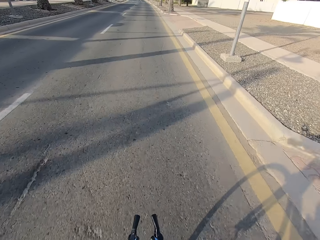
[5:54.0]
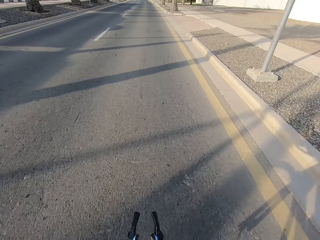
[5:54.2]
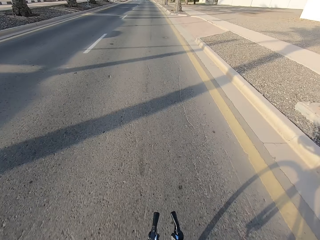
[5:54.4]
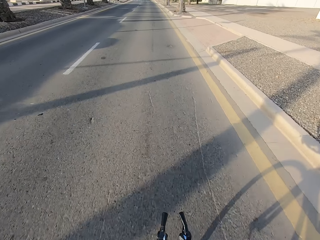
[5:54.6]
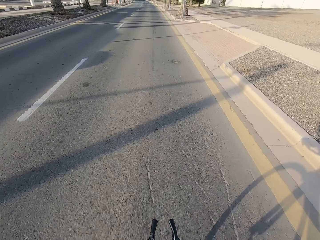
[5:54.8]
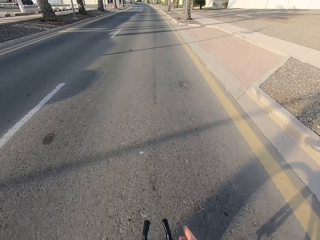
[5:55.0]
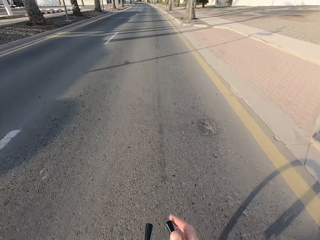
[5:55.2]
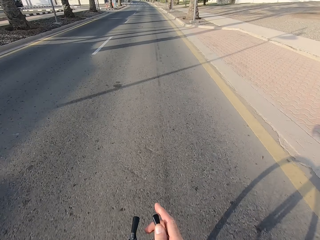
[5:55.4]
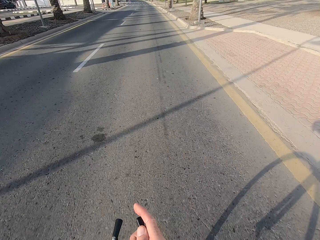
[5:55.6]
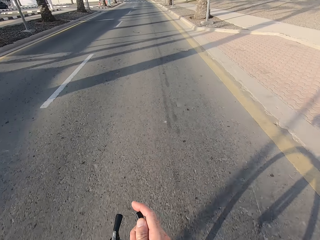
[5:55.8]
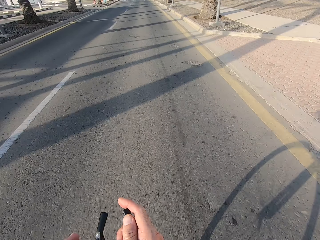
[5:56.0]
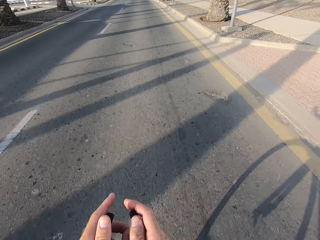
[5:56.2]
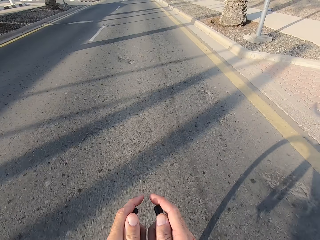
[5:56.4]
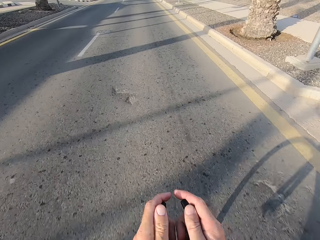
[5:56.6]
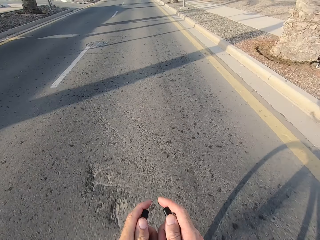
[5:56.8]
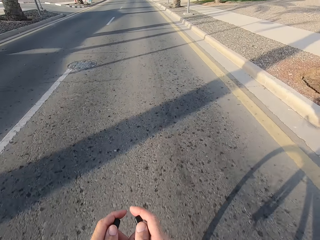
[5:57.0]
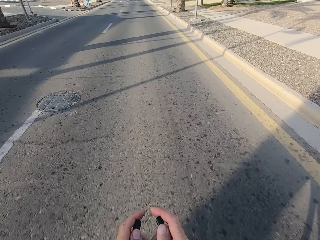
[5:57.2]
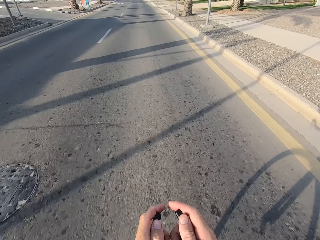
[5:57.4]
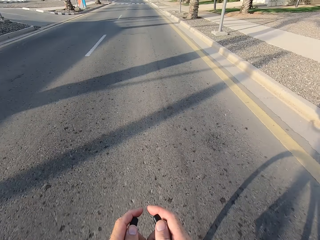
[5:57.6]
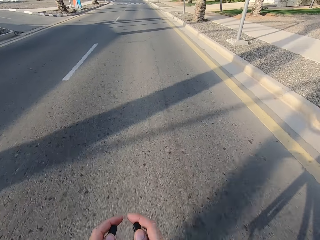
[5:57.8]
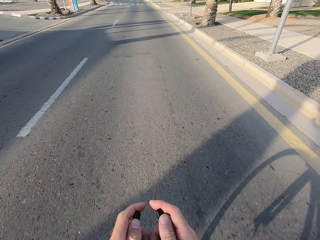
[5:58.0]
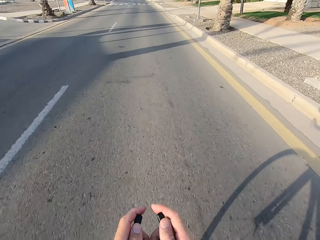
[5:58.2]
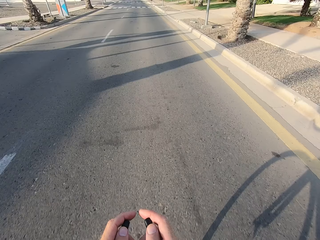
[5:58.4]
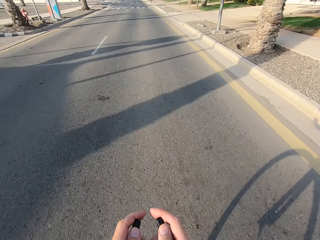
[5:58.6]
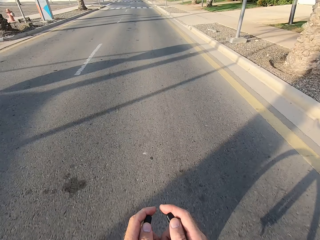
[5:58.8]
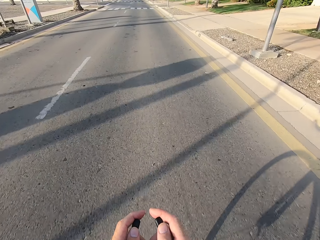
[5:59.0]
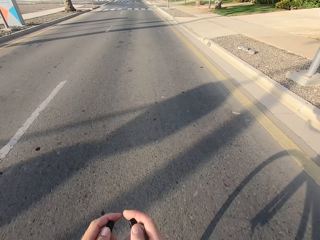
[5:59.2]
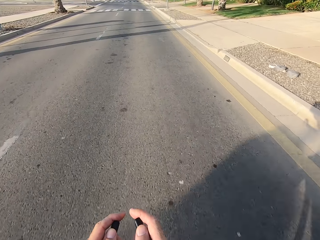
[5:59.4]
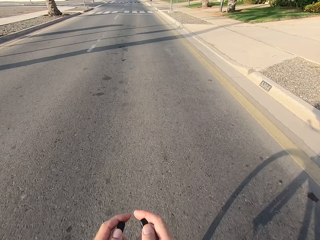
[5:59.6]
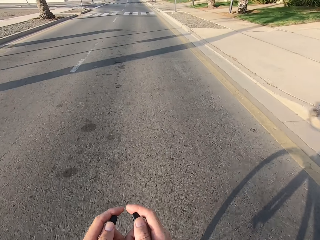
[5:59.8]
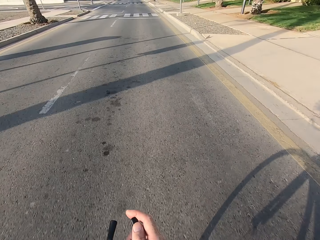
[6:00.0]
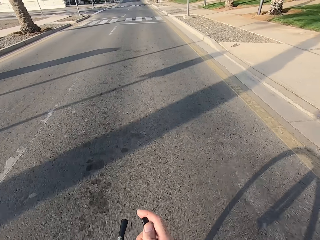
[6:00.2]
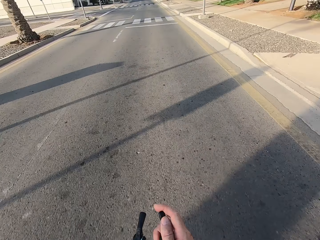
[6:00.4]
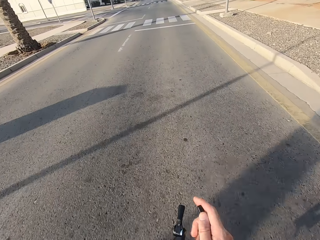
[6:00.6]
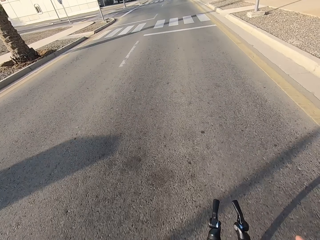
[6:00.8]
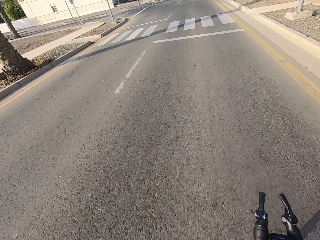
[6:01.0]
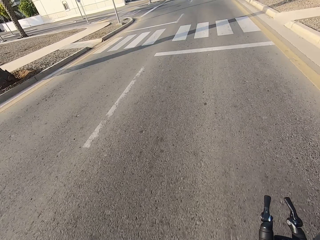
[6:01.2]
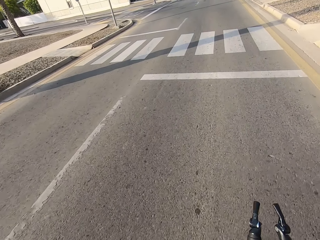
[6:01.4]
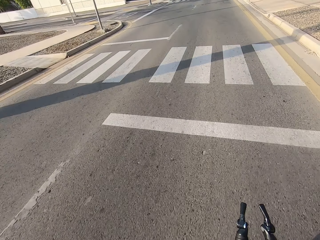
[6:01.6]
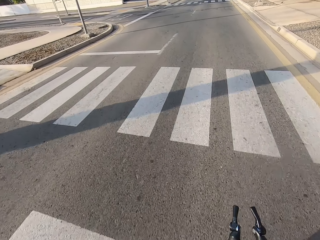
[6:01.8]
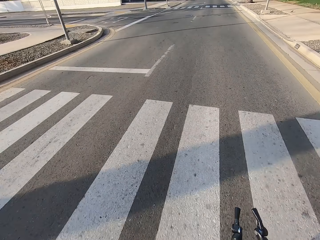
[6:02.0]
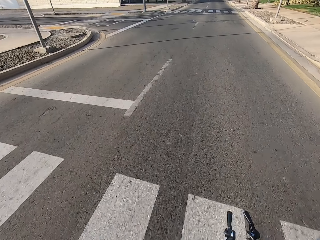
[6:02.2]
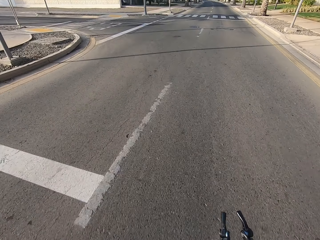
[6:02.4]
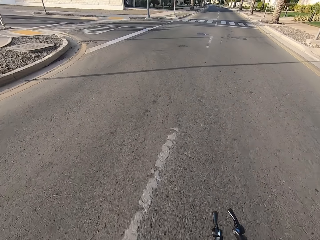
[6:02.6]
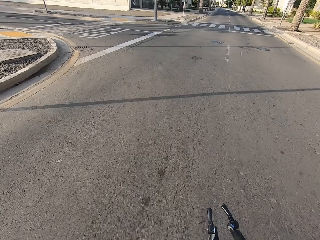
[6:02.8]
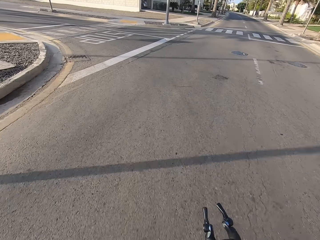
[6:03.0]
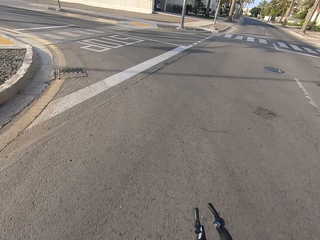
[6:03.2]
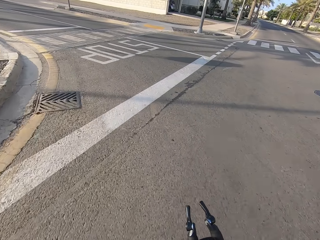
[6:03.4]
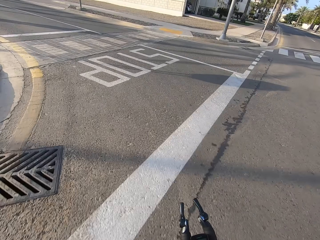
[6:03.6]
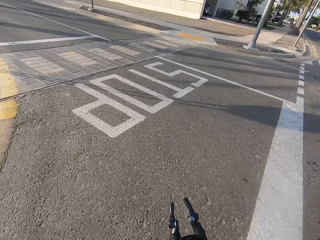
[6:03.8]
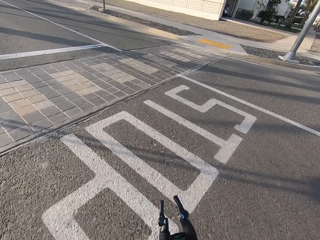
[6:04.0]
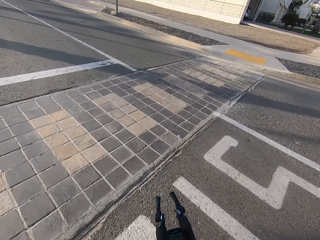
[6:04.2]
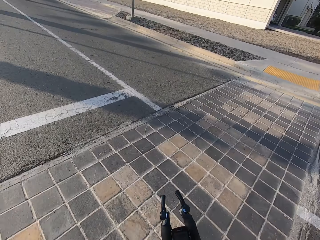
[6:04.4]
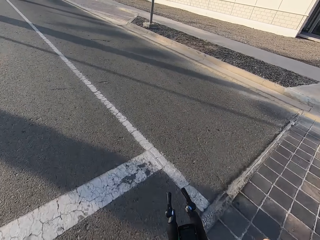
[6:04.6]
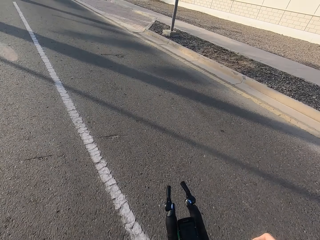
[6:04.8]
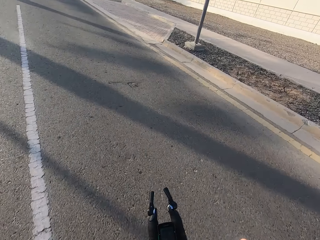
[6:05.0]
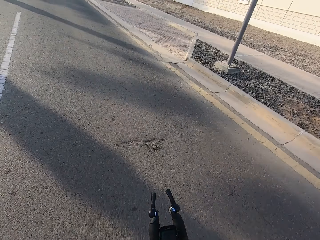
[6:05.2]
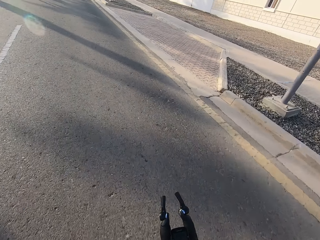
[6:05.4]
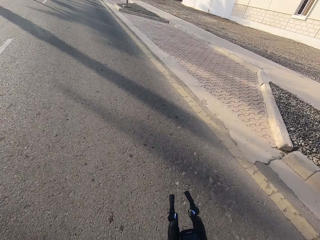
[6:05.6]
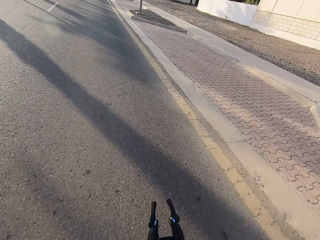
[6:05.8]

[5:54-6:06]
The camera wearer holds the front bicycle handle. They release the front bicycle handle.

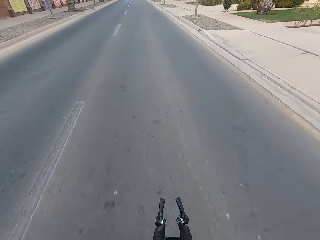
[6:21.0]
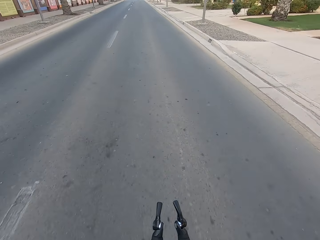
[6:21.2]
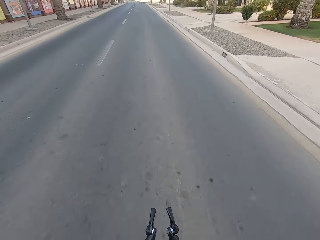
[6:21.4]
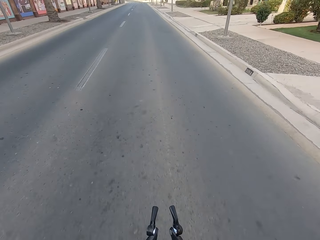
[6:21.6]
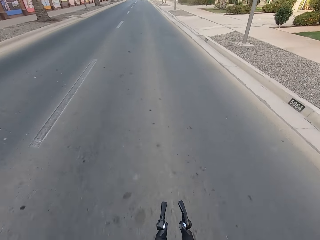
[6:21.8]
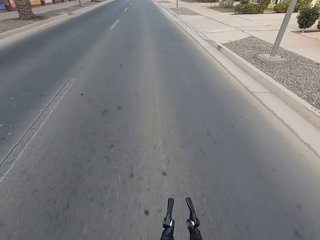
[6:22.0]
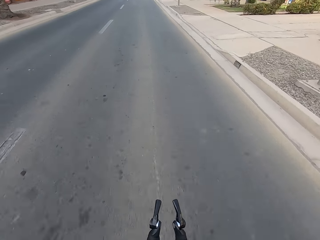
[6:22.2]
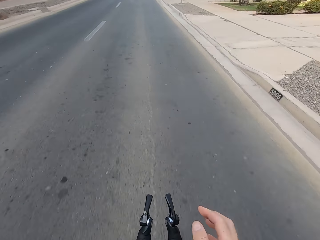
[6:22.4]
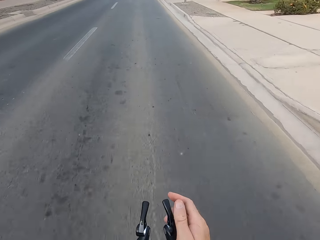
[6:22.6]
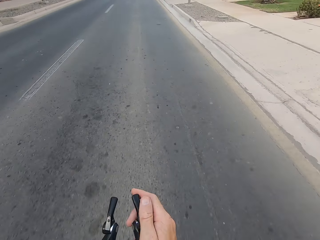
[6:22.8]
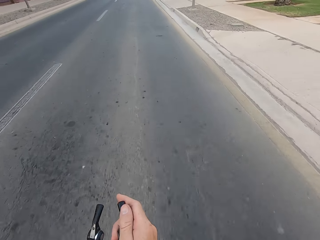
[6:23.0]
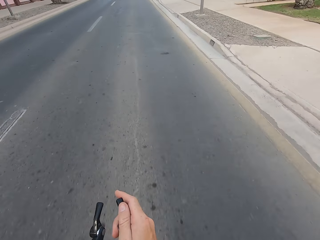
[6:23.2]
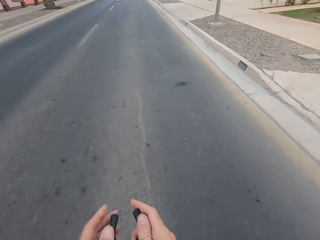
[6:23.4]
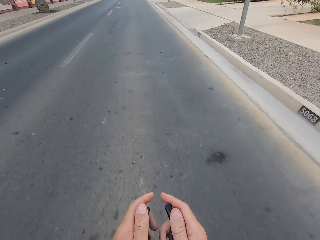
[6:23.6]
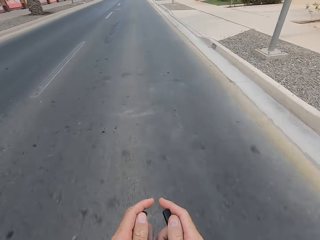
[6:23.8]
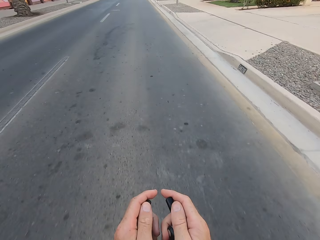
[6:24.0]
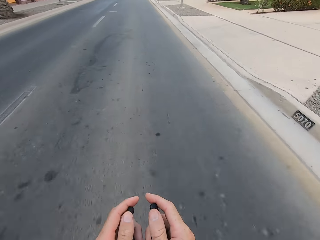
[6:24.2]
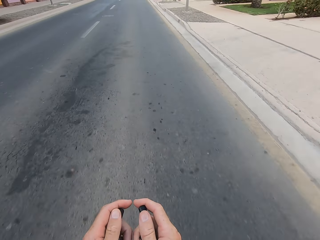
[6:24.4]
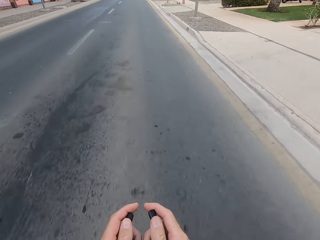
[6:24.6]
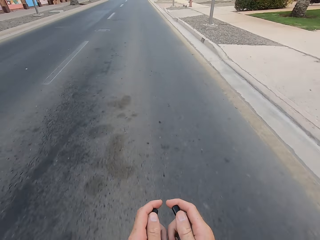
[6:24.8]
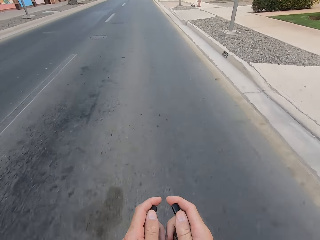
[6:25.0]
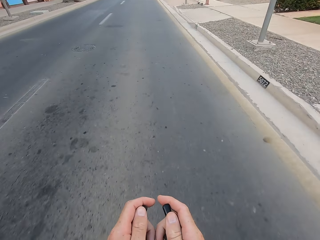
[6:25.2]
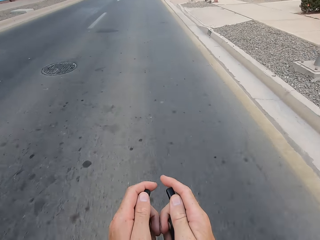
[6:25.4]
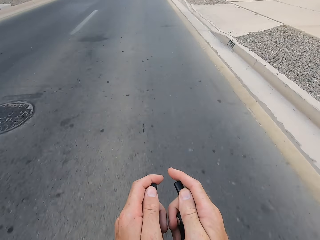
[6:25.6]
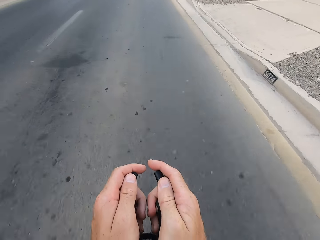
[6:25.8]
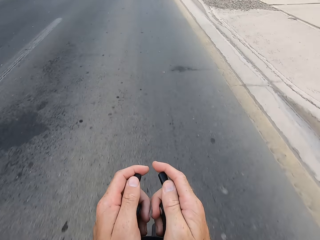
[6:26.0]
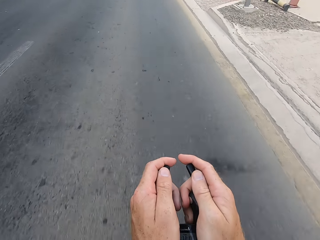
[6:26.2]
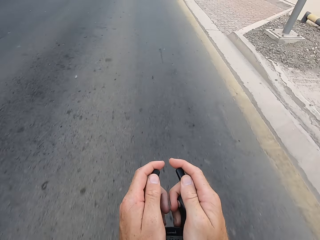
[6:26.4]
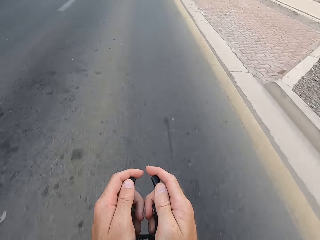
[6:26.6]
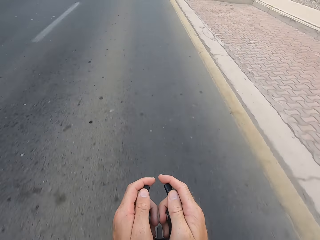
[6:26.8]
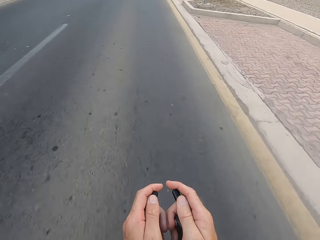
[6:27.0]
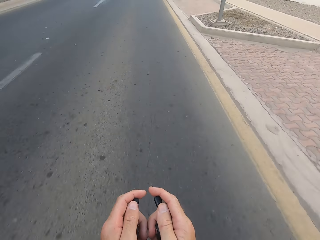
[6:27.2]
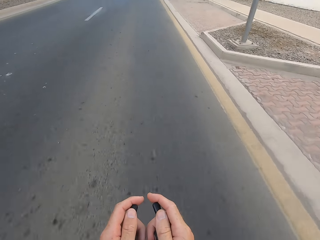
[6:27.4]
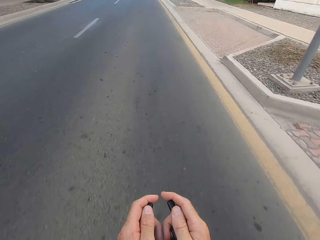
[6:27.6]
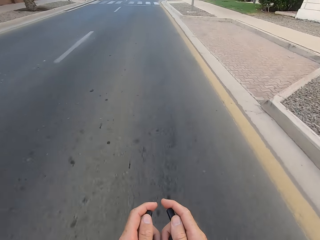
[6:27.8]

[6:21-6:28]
The camera wearer holds the front bicycle handle.

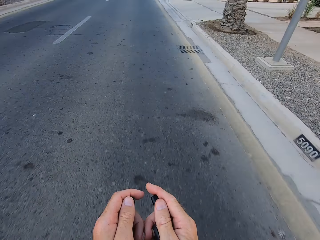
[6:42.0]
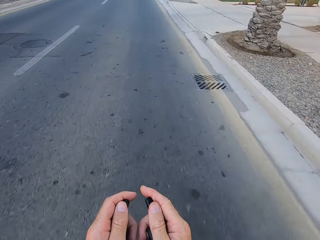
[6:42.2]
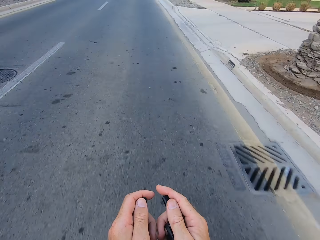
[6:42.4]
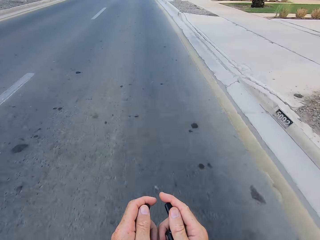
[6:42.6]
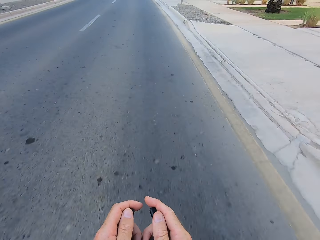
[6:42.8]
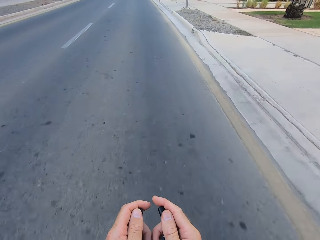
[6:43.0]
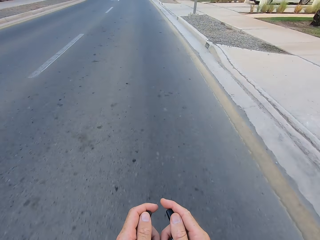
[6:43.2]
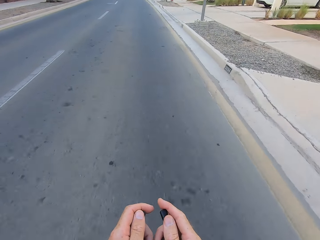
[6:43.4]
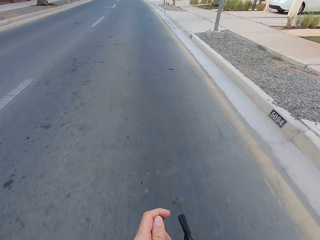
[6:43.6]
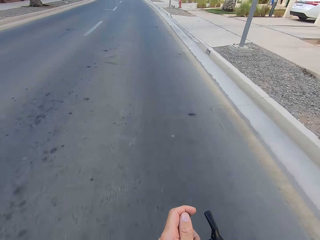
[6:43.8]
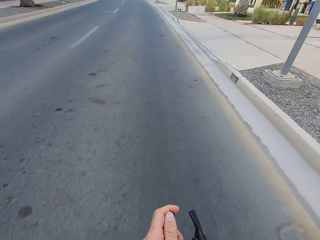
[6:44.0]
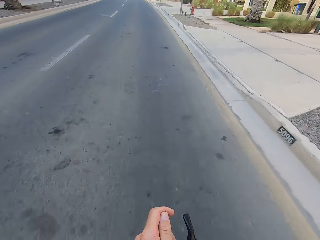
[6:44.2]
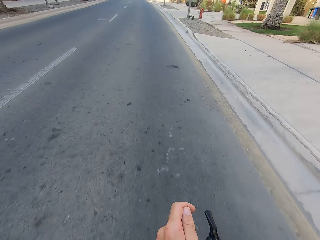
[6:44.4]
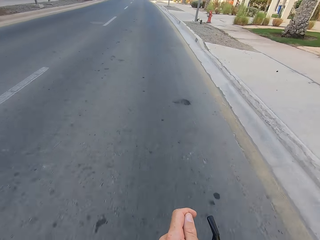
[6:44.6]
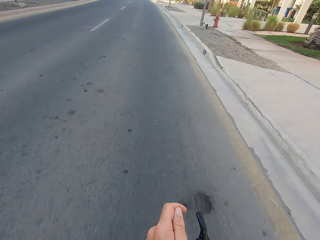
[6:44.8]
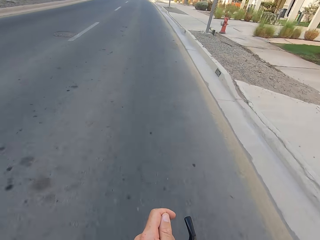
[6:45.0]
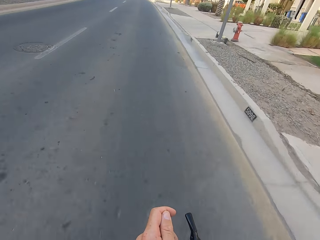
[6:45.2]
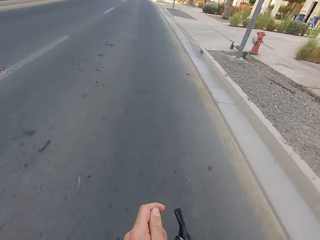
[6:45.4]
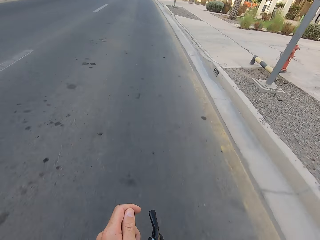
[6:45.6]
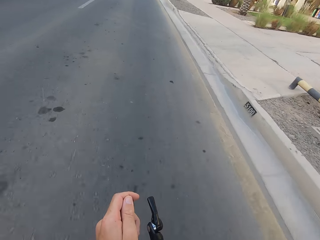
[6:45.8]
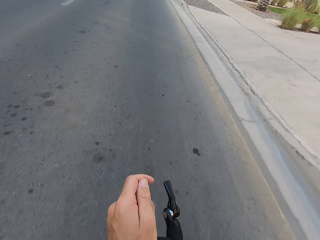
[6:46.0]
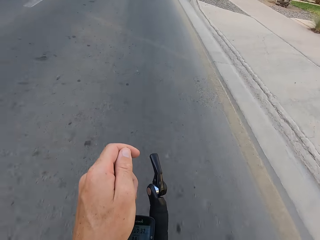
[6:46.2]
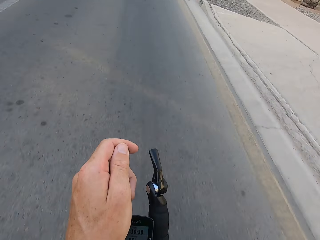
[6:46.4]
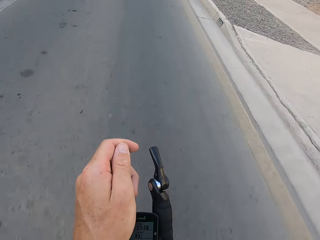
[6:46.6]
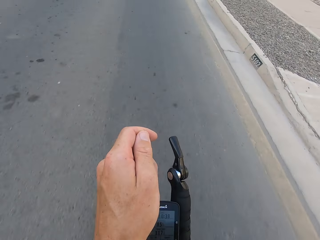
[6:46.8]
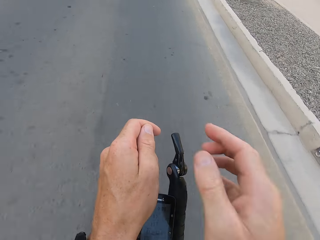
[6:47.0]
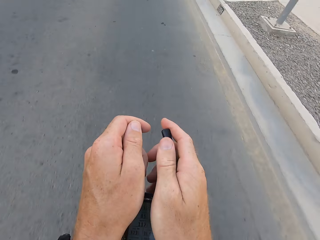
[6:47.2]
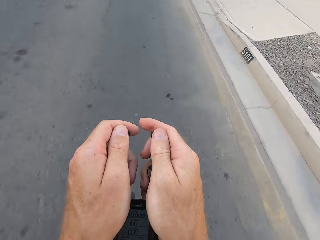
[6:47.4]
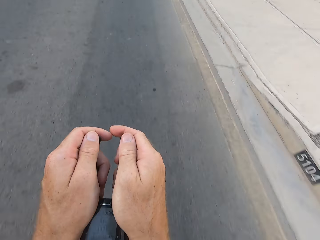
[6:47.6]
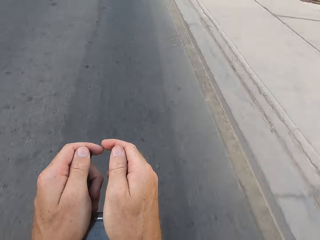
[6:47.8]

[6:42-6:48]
The camera wearer releases the front bicycle handle.
